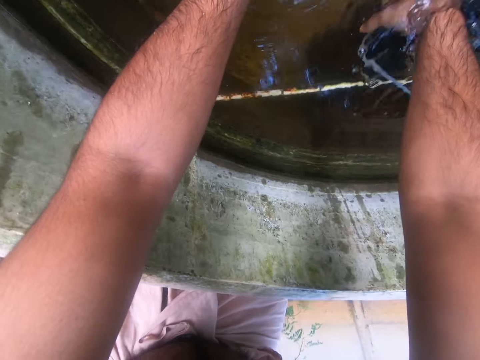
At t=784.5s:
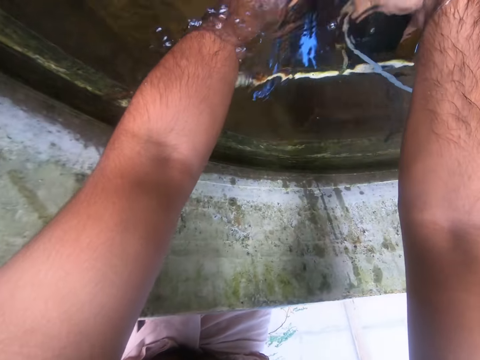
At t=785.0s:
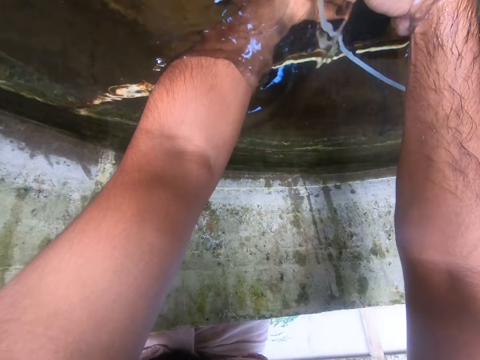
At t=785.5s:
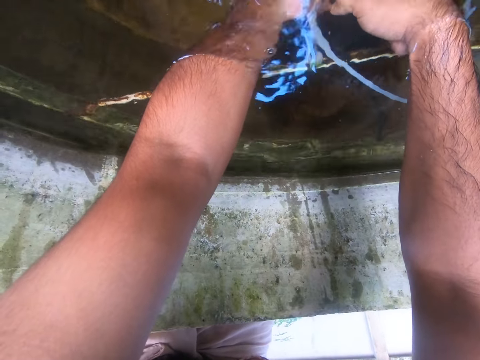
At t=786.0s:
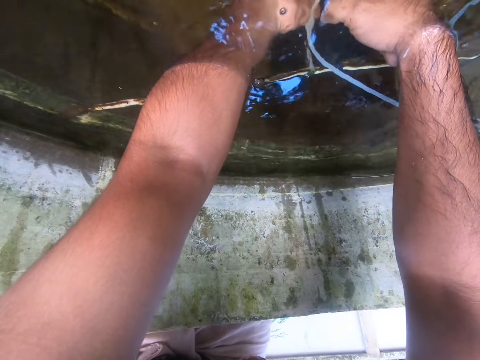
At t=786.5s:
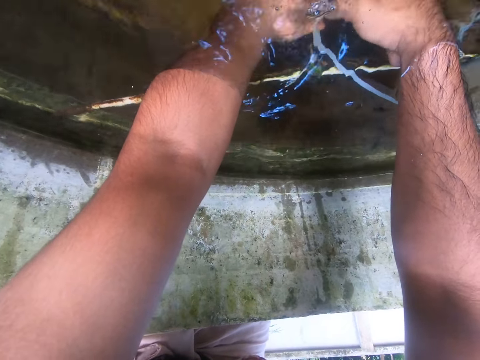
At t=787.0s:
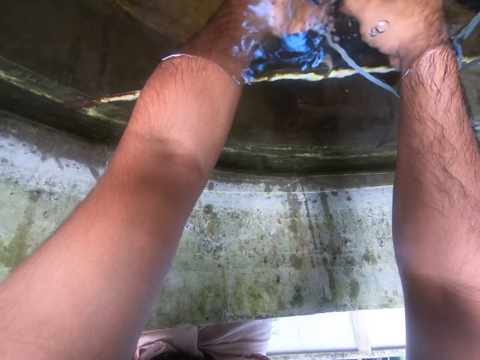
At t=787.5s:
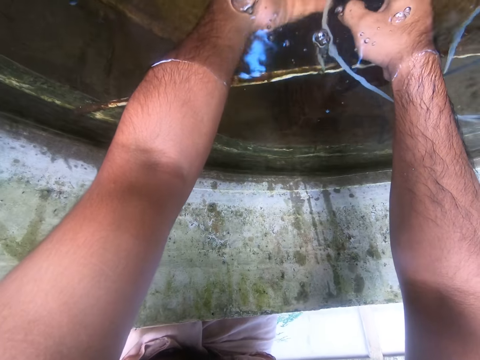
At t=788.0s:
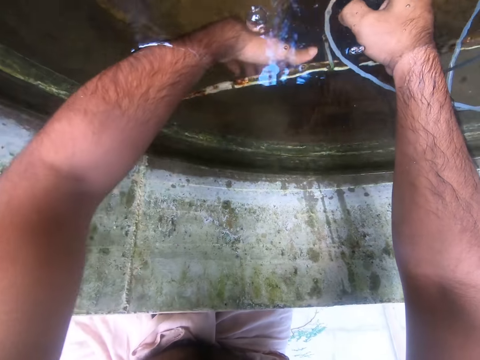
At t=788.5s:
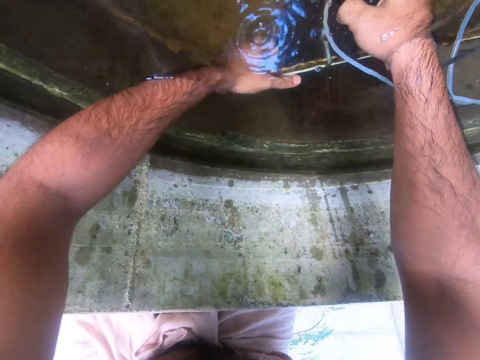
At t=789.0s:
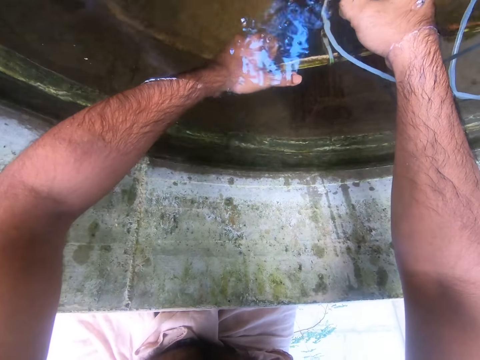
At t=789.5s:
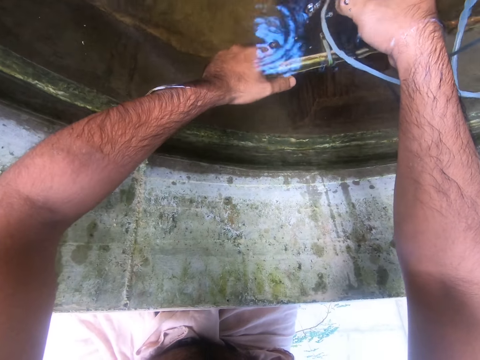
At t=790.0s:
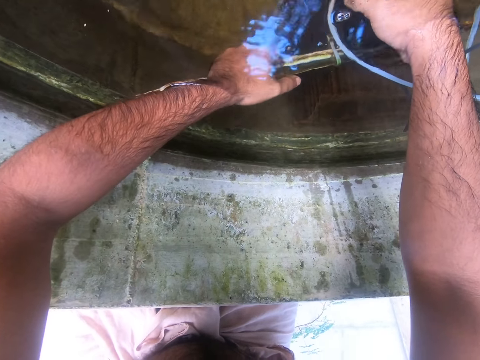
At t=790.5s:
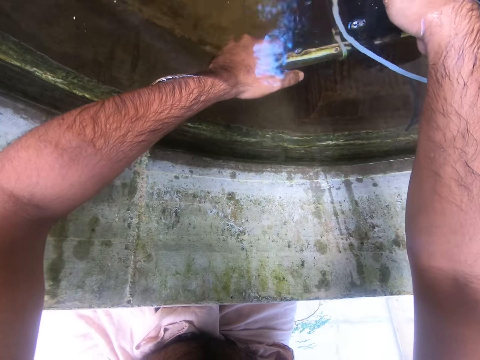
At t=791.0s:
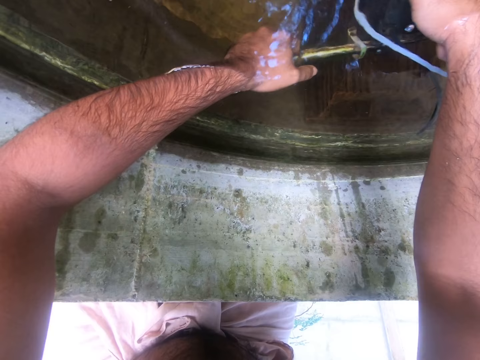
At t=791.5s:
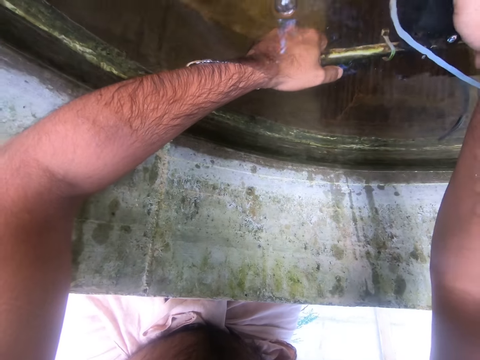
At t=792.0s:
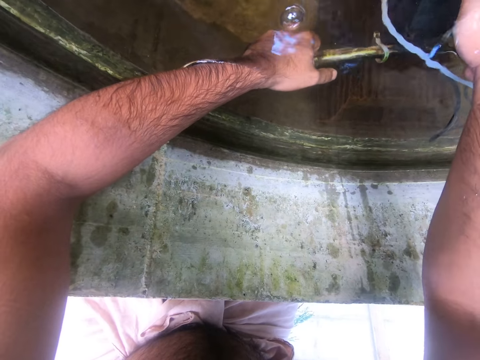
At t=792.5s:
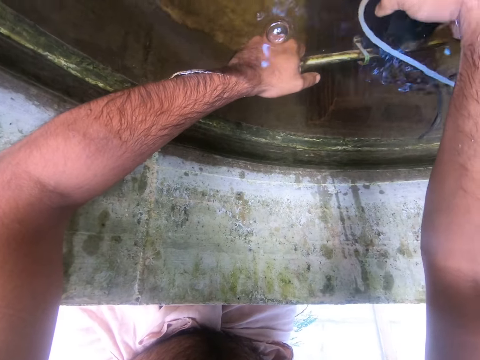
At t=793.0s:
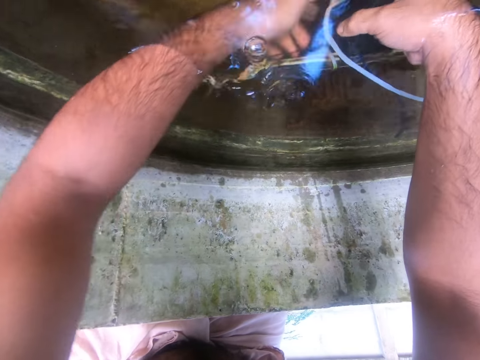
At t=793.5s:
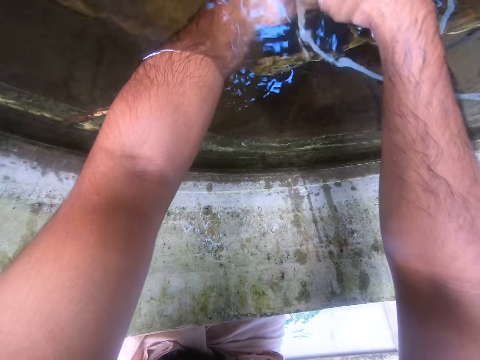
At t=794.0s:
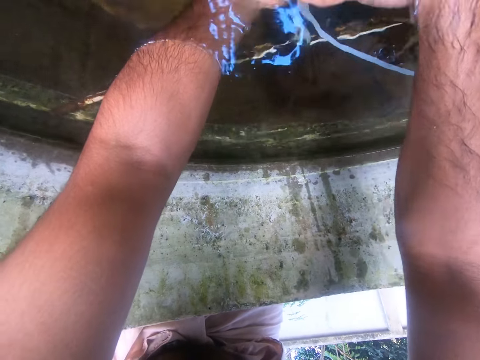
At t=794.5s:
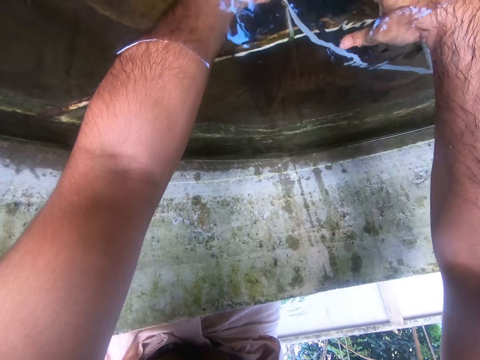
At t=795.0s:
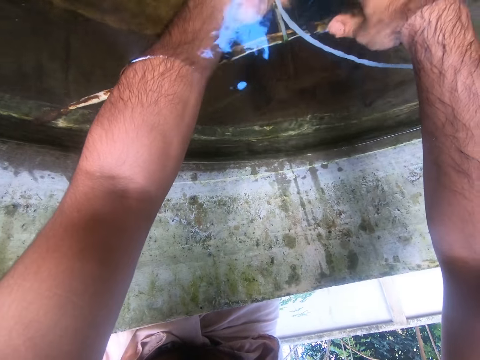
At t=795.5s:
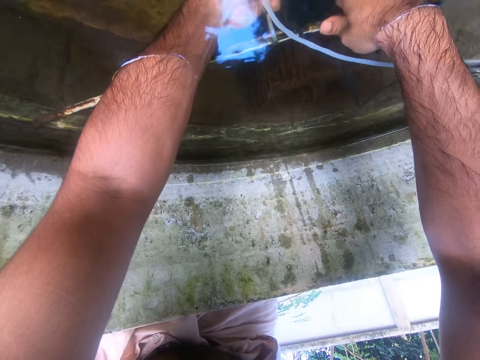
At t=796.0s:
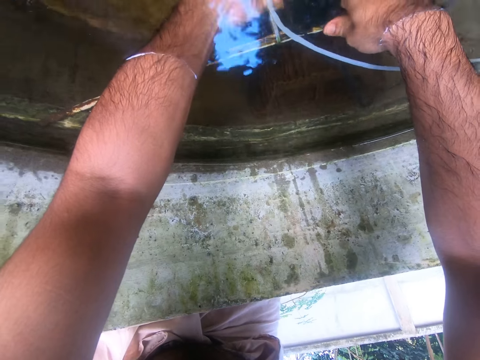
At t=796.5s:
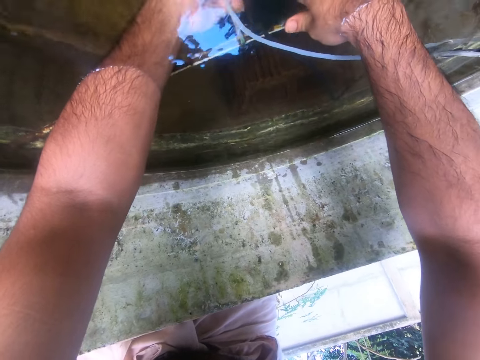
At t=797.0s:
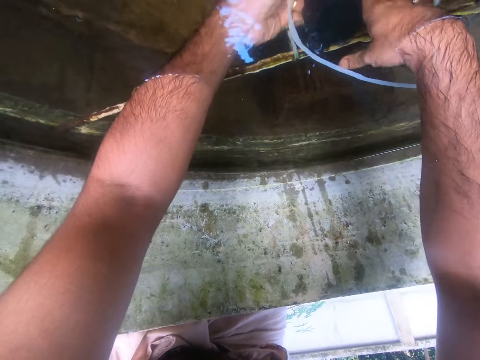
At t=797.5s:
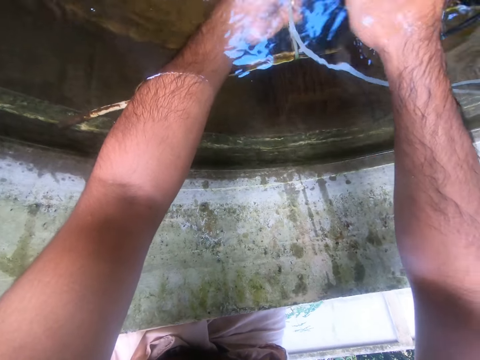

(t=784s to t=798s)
The camera wearer moves hands in water. They hold something. They hold a steel in the water. They move hands in the water.

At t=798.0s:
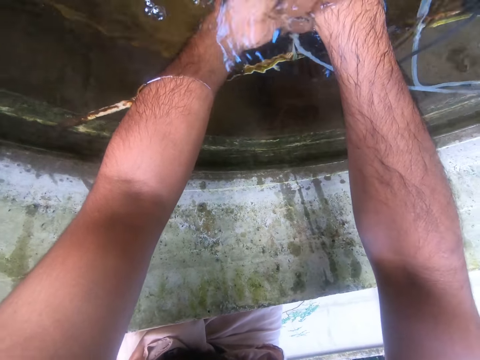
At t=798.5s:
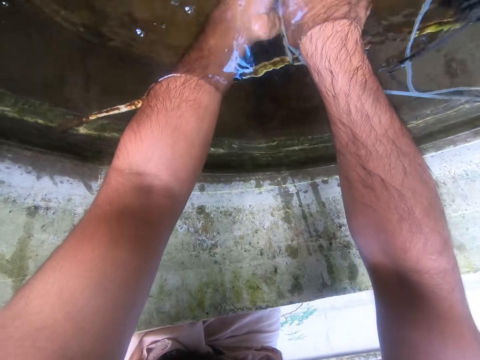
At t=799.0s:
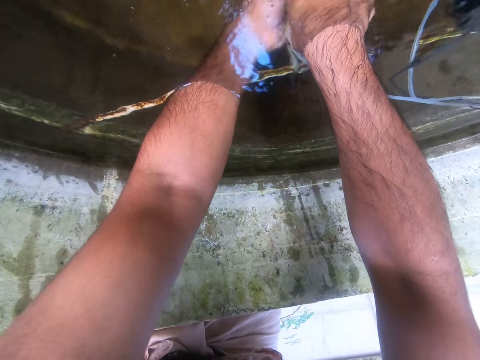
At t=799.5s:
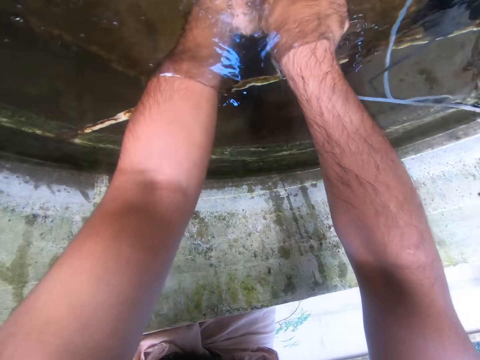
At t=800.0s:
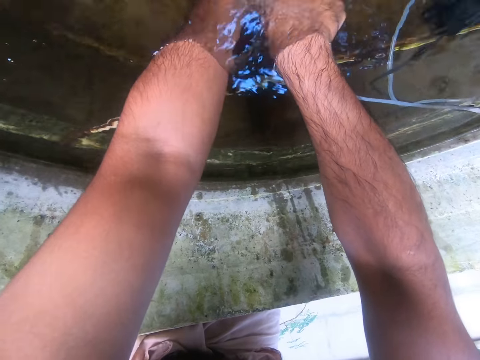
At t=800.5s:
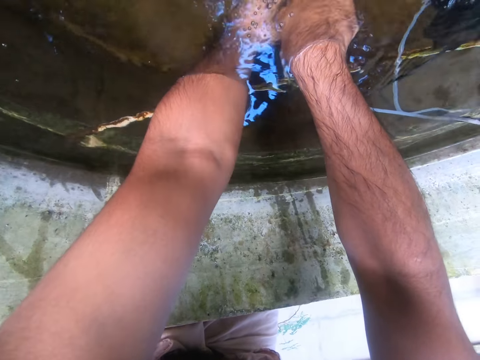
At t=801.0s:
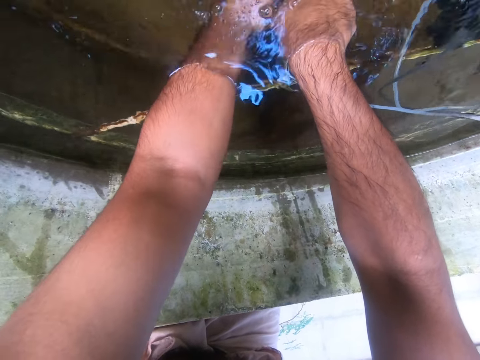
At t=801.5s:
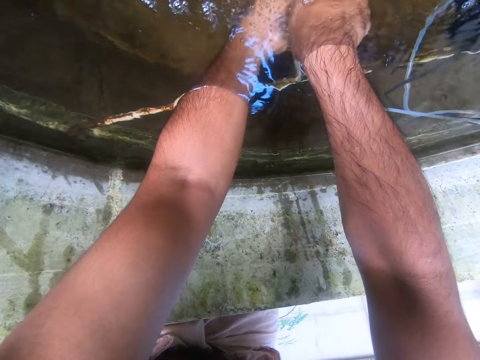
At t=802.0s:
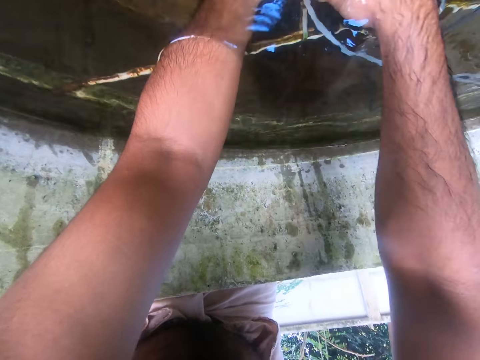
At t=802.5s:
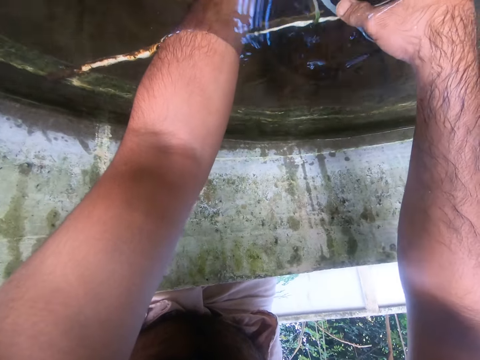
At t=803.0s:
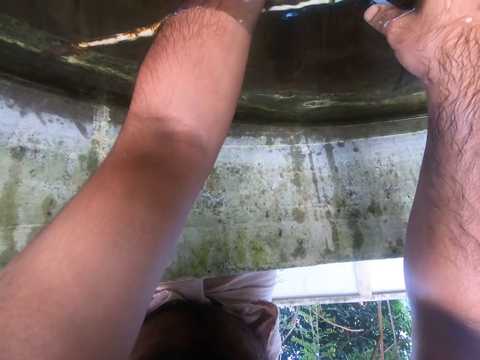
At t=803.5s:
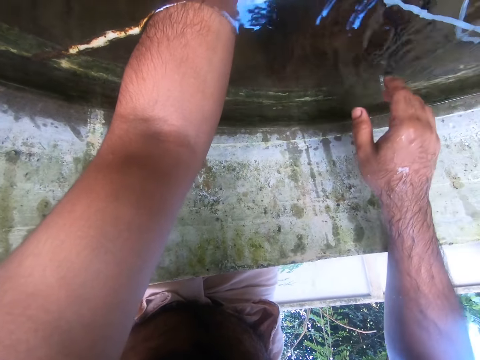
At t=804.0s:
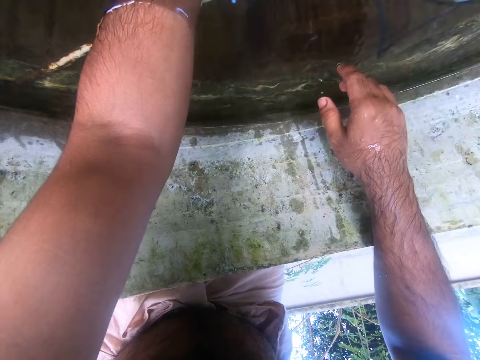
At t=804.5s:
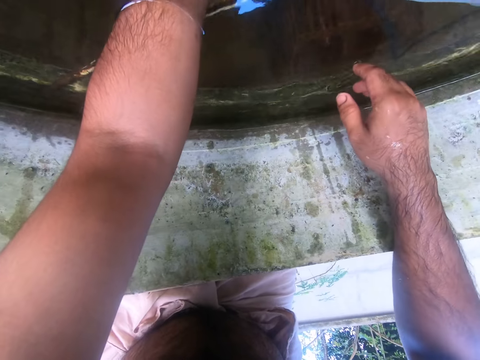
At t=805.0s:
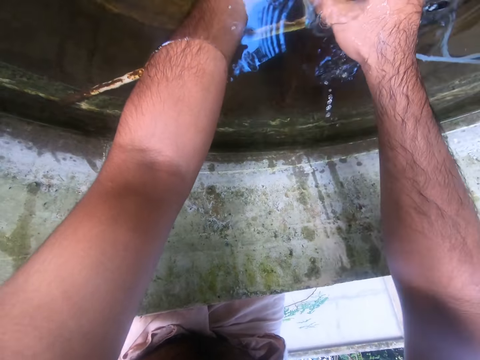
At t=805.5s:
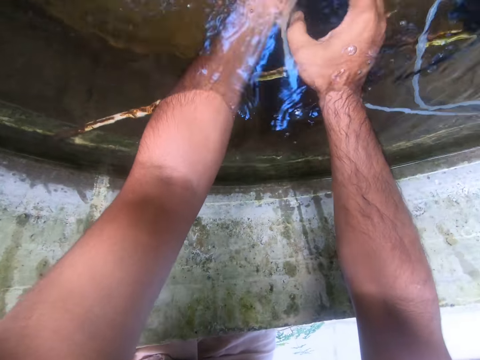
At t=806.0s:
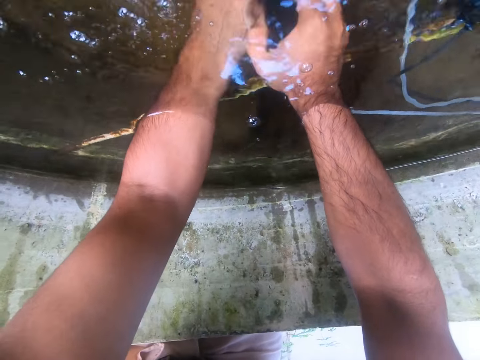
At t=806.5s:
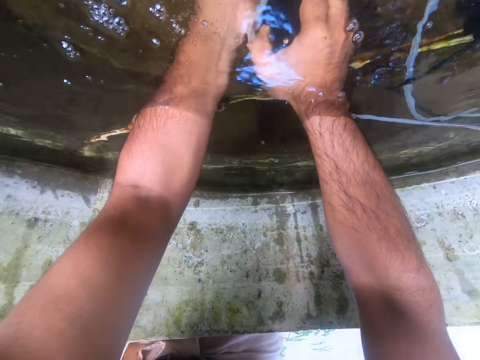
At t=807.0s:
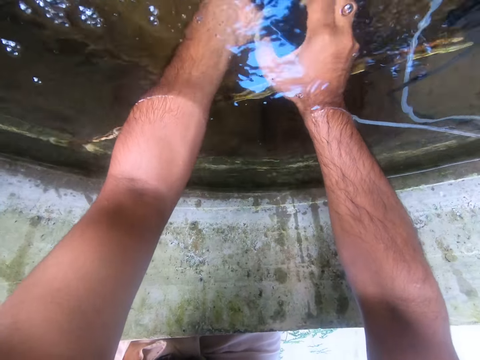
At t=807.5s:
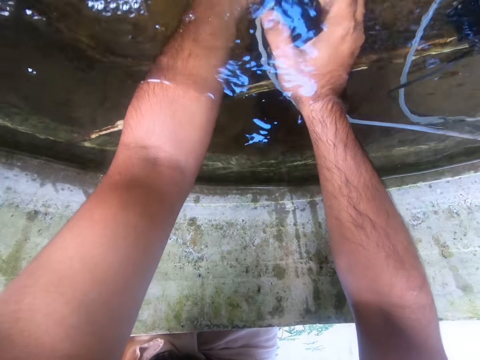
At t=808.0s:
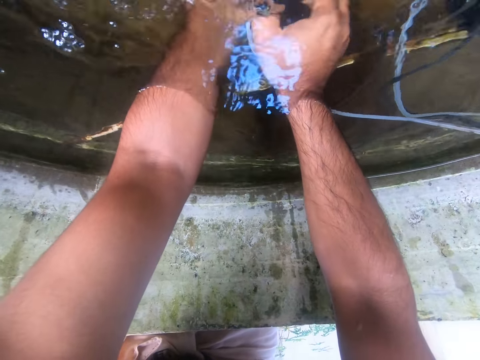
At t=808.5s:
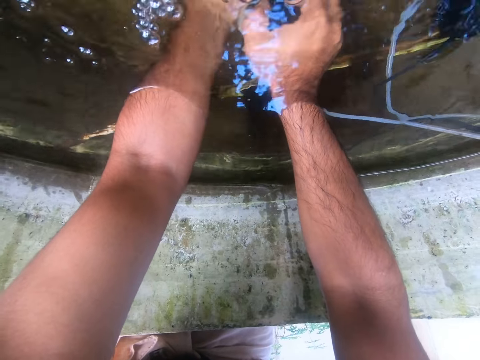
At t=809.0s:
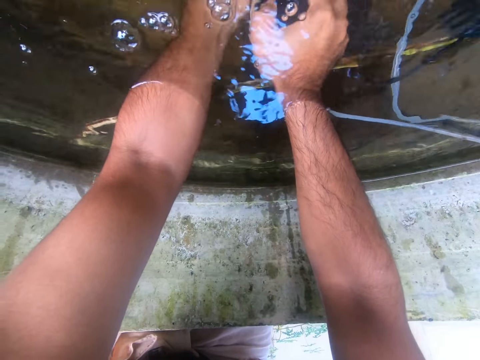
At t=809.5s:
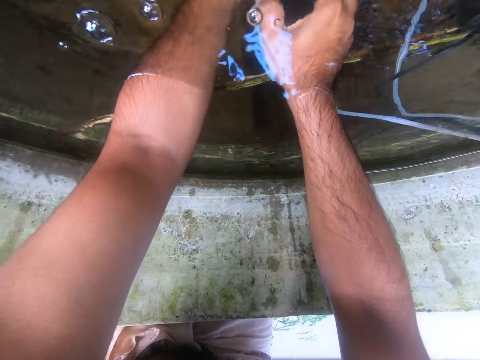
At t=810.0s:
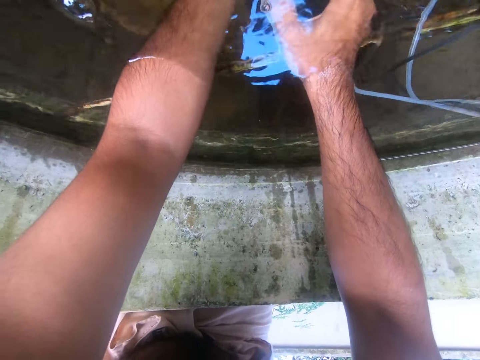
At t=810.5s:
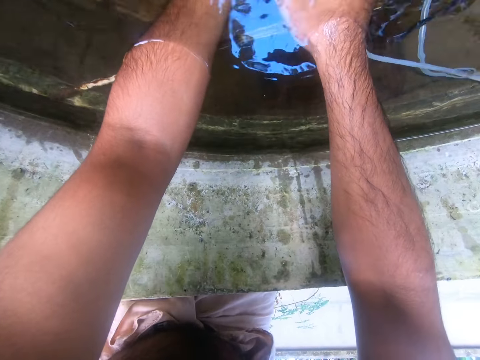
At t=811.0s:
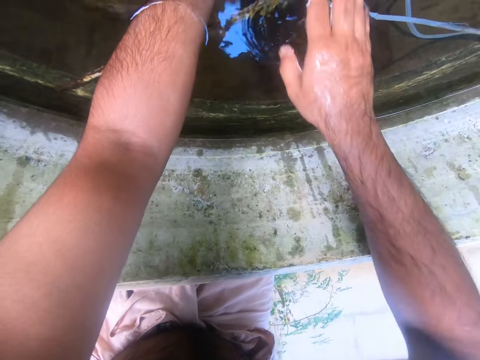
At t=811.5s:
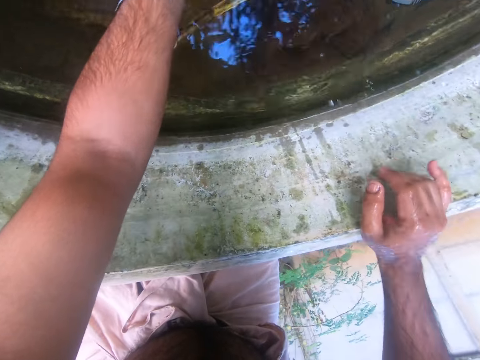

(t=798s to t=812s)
The camera wearer removes a hand from water. They put a hand in the water. They remove a hand from the water.
